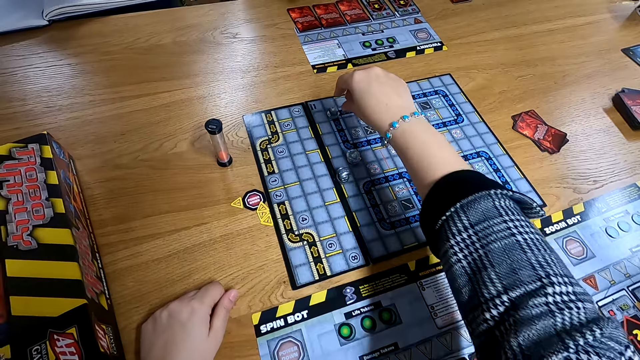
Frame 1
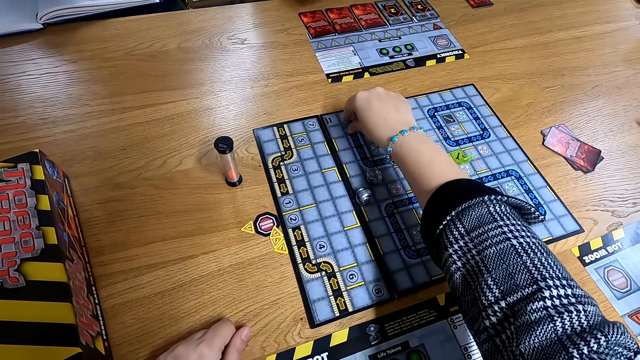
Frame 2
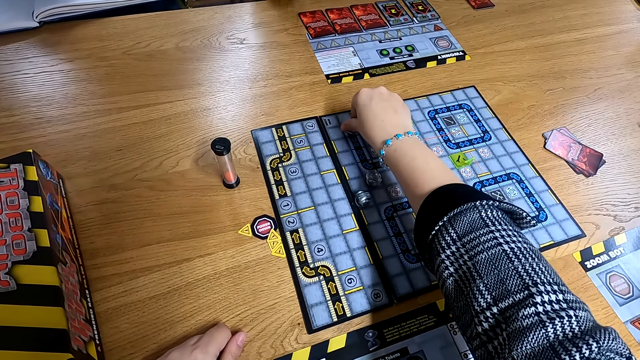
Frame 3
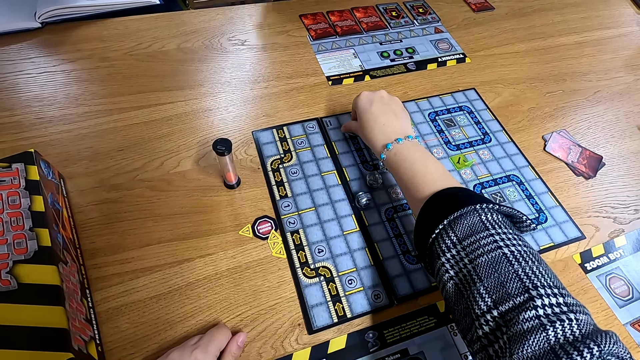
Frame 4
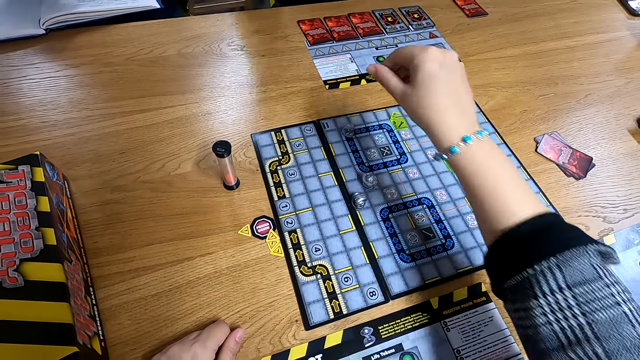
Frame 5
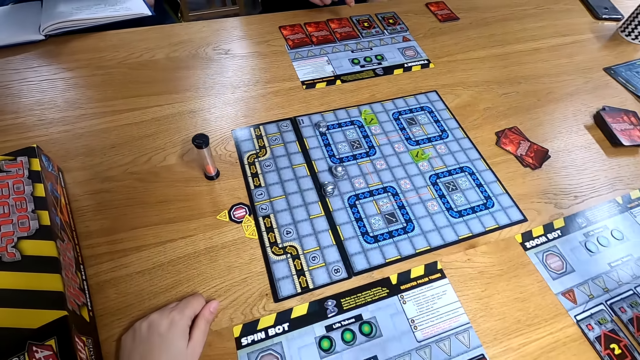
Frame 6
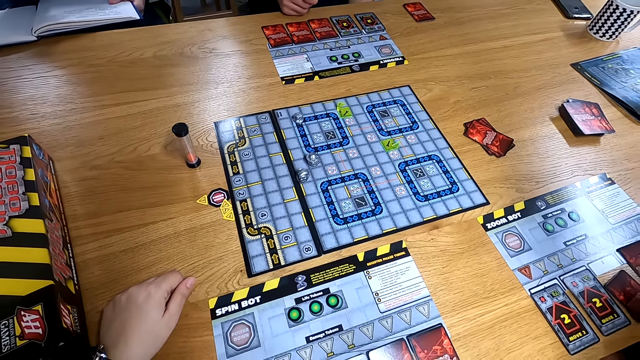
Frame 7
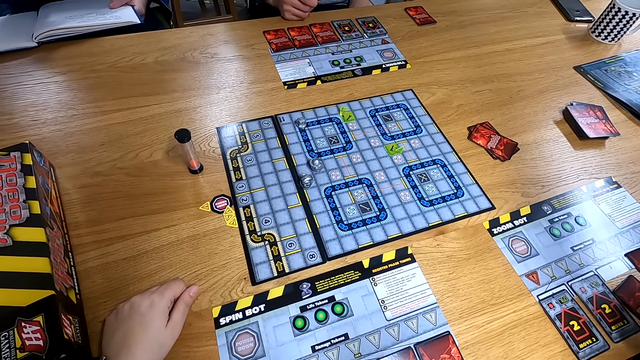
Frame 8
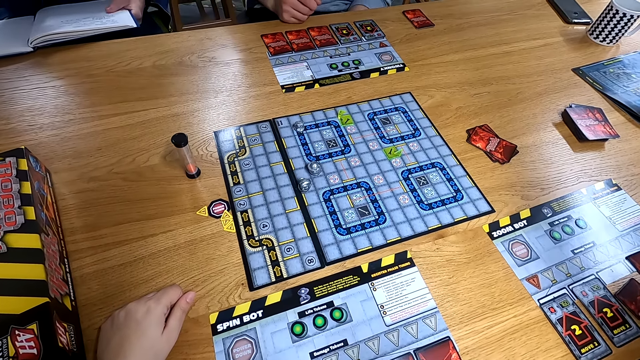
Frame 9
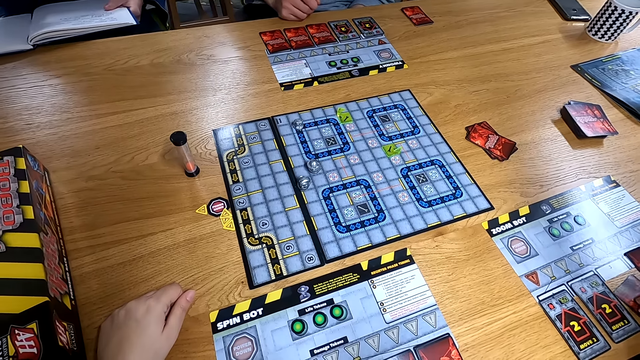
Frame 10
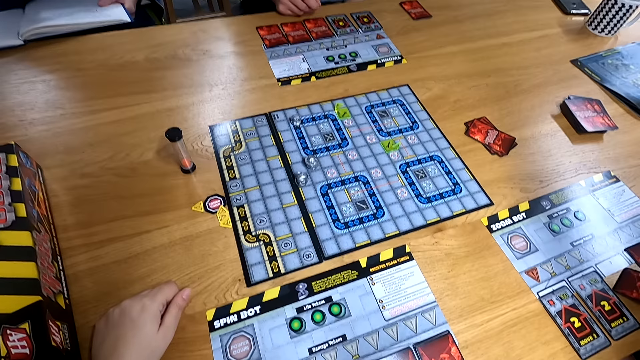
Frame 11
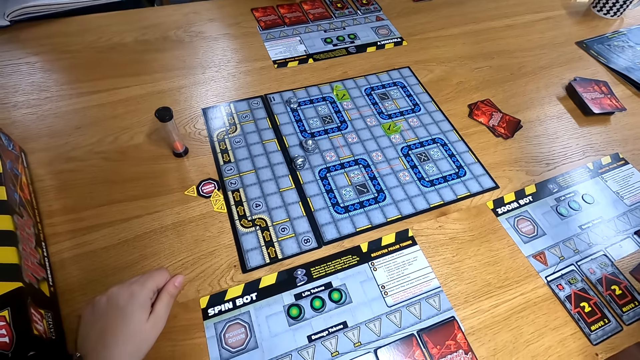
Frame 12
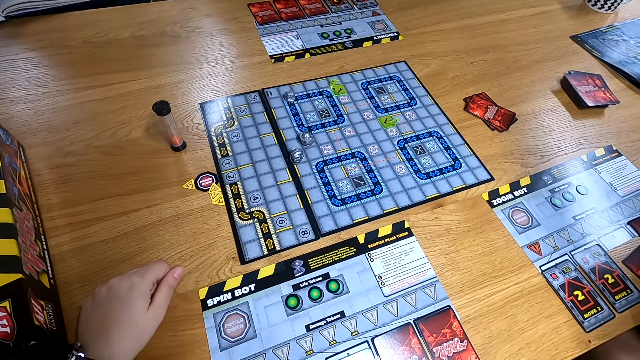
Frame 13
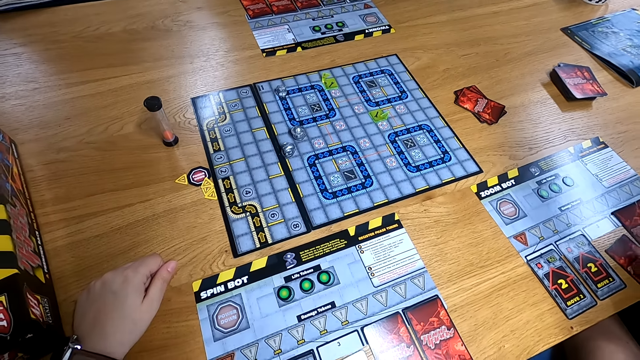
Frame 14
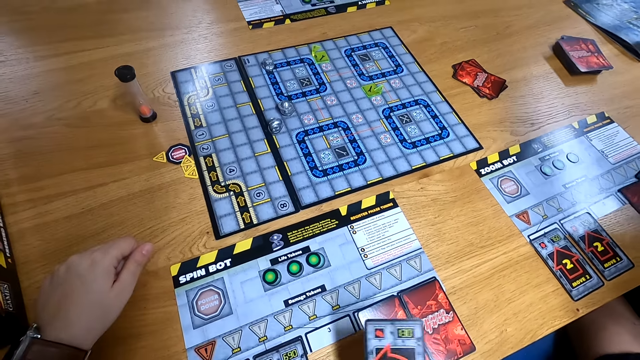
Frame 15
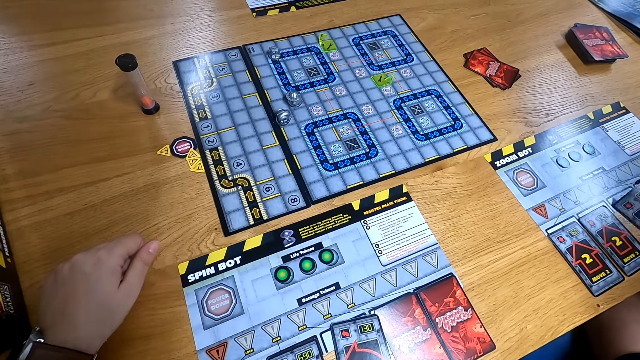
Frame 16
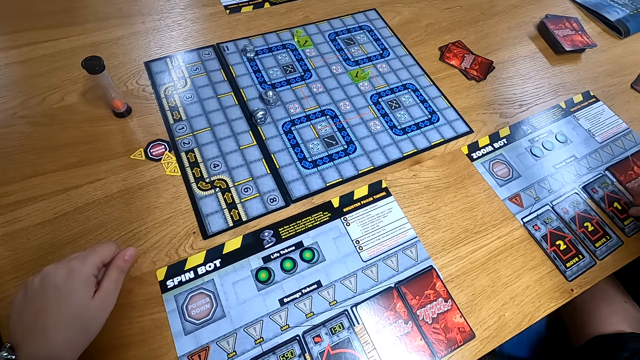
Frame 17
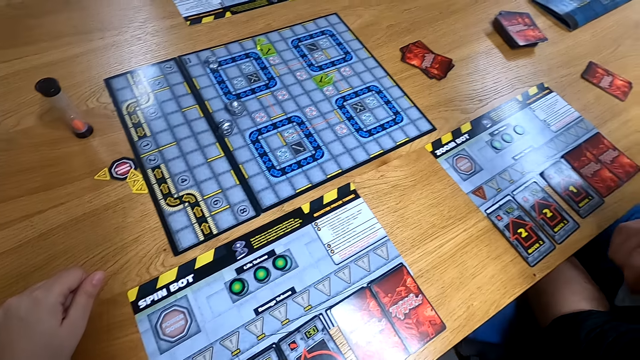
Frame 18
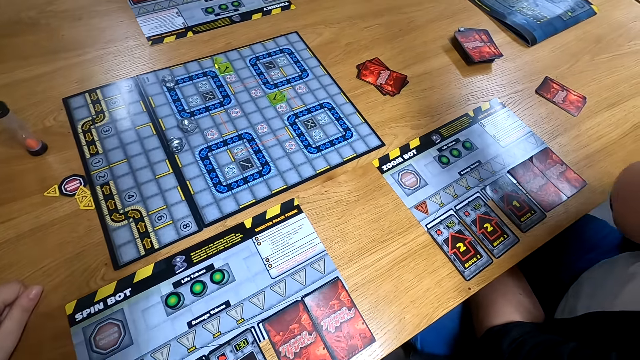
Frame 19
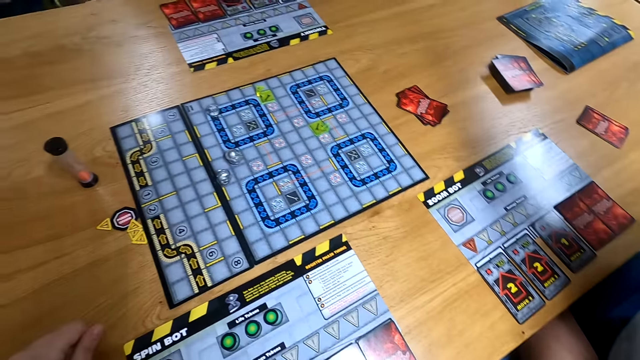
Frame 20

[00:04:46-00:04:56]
The camera wearer touches the robot figure on the RoboRally board with her right hand. She turns a chess on the board. A woman flips a programming card on the player mat with her right hand. The camera wearer flips a programming card on the player mat with her right hand. The woman turns a chess on the board.

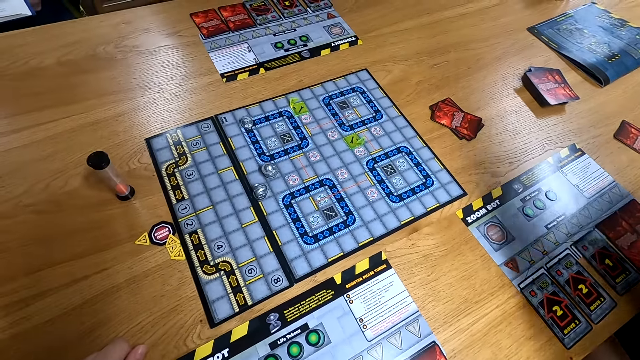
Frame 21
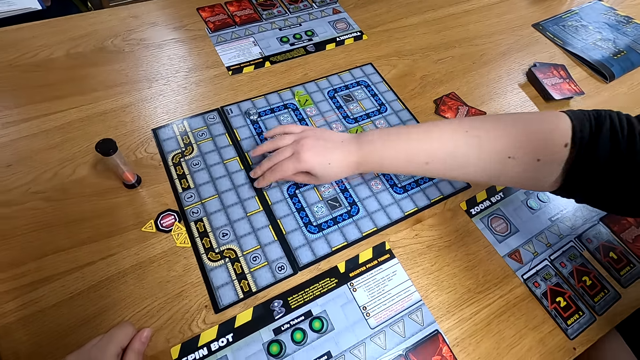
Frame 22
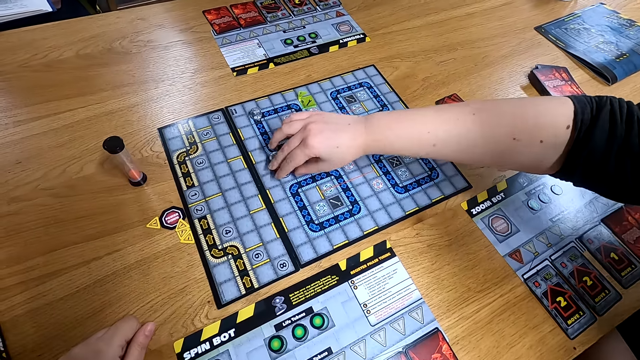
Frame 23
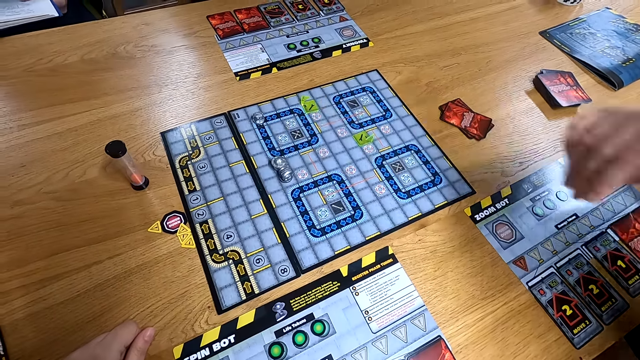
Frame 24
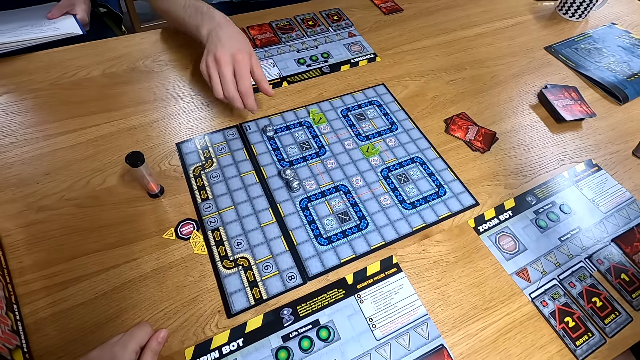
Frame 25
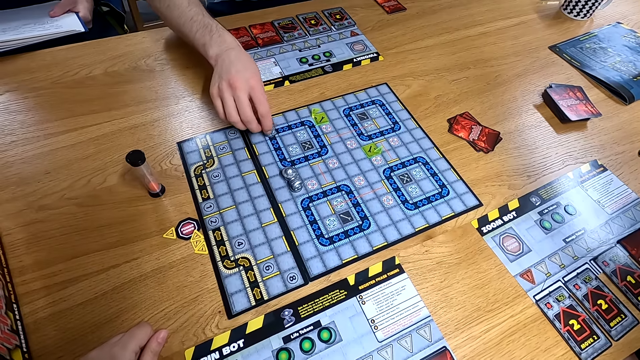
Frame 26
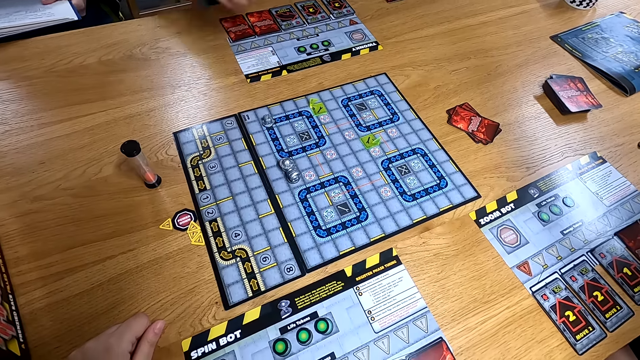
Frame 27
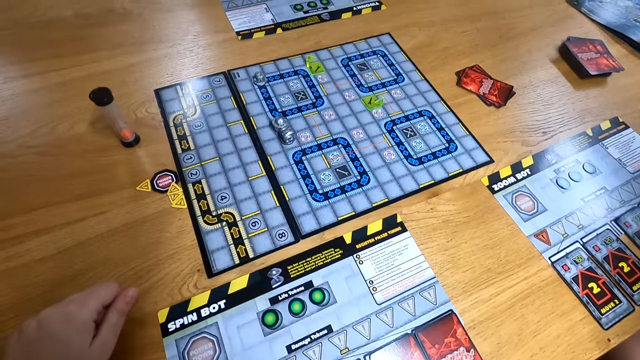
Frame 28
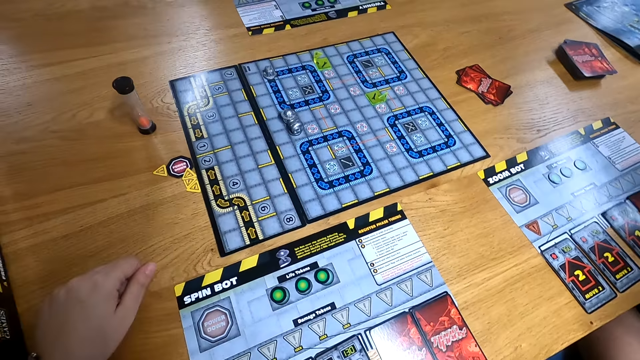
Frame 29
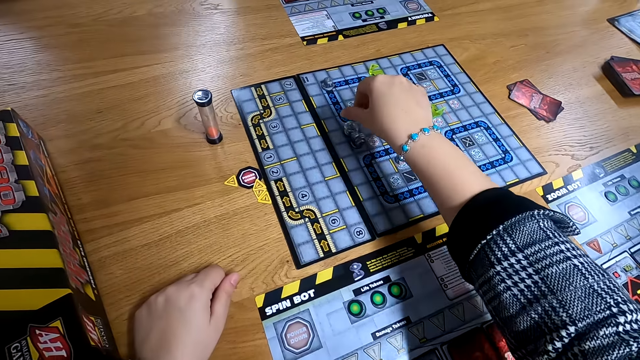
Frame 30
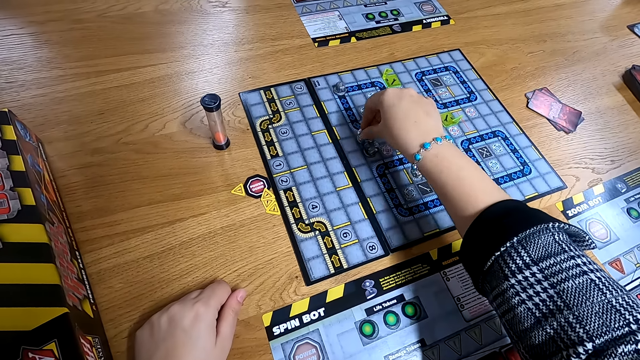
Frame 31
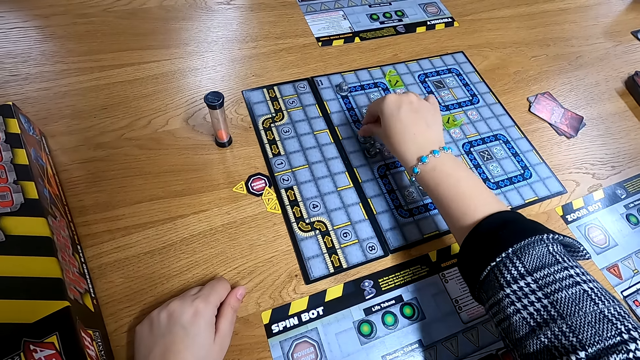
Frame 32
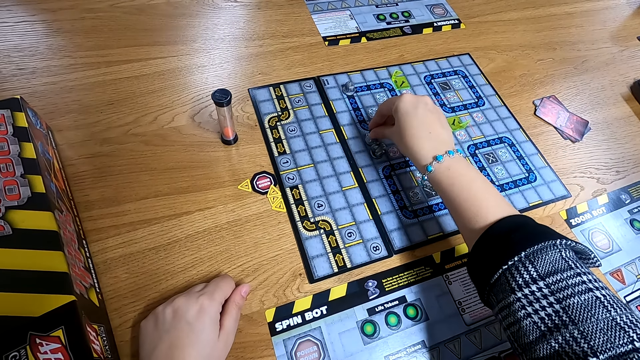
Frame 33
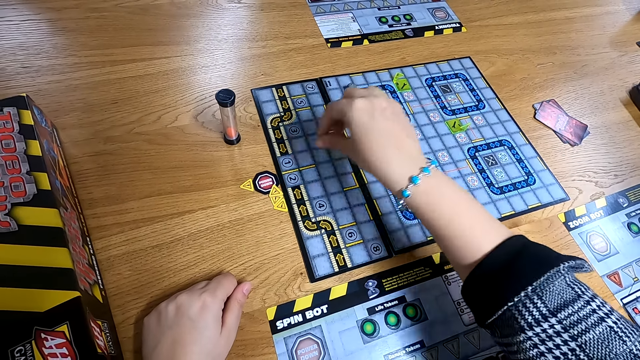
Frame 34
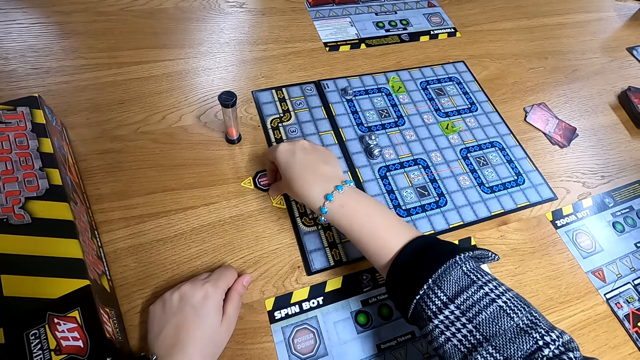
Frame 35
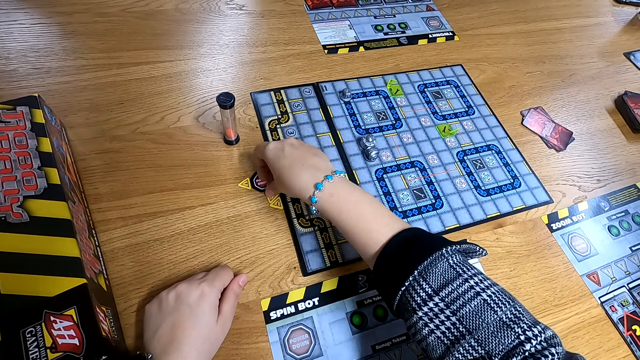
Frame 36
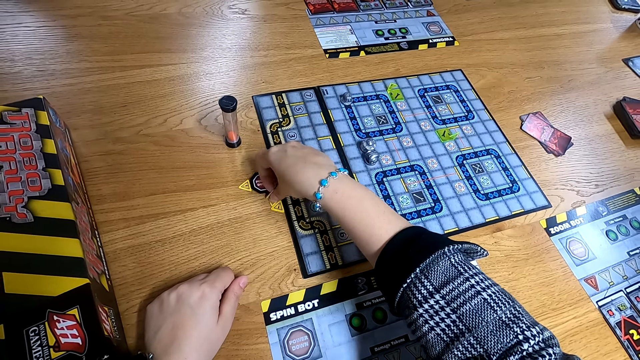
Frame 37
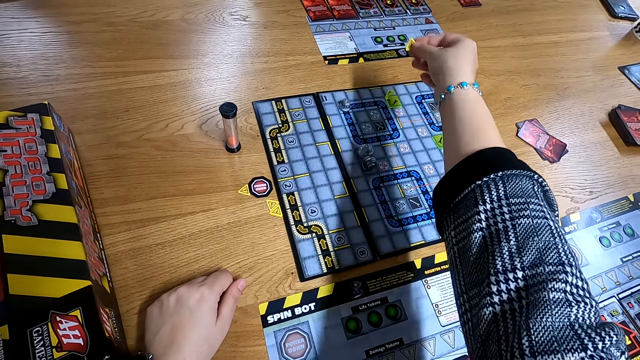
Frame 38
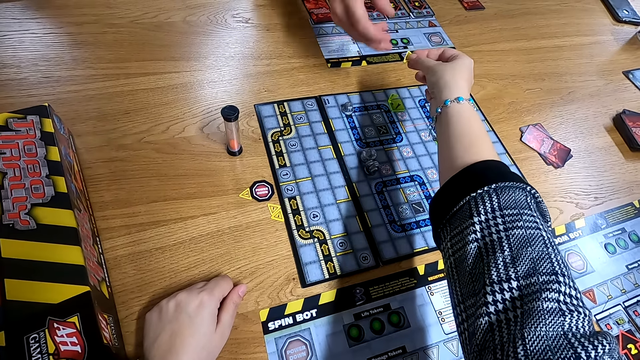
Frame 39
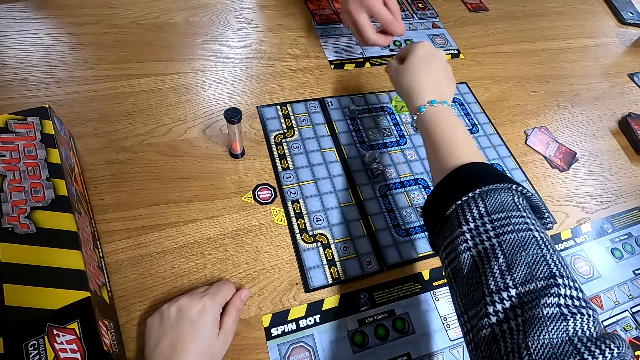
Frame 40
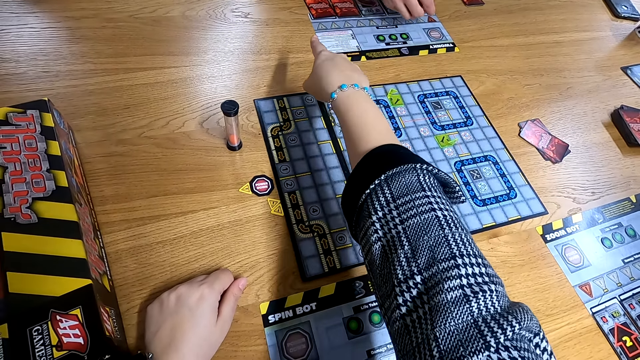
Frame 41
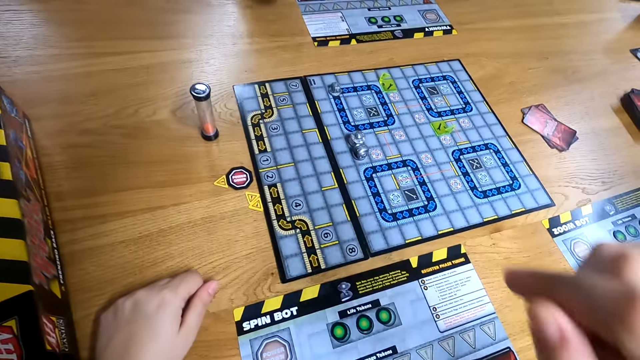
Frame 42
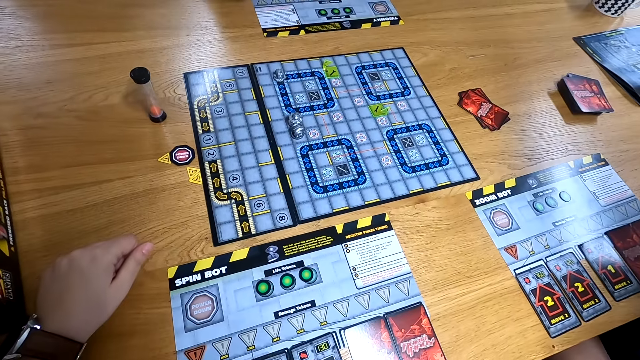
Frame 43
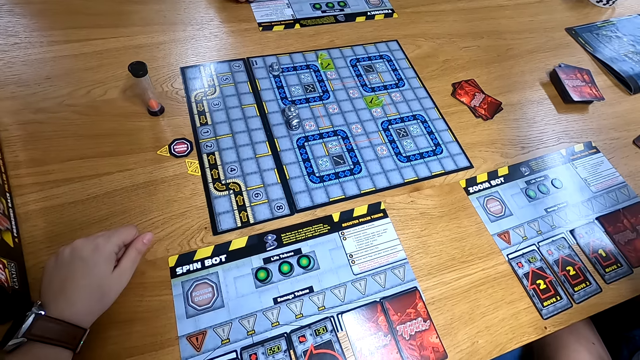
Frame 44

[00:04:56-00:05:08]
The woman moves the robot figure on the RoboRally board with her right hand. The man moves the robot figure on the RoboRally board with his right hand. A person turns a chess on the board. The camera wearer moves the robot figure on the RoboRally board with her right hand. She turns a chess on the board and passes a damage token to the woman with her right hand. The man collects the token from the camera wearer with his right hand.
